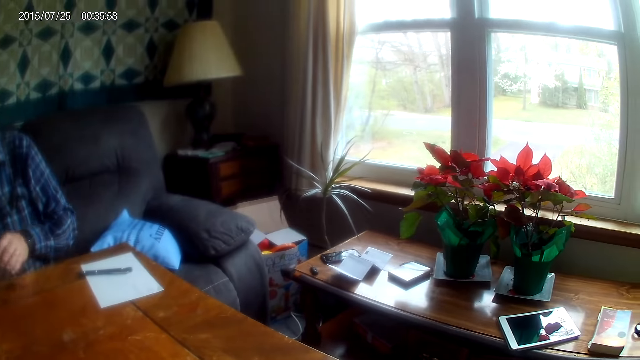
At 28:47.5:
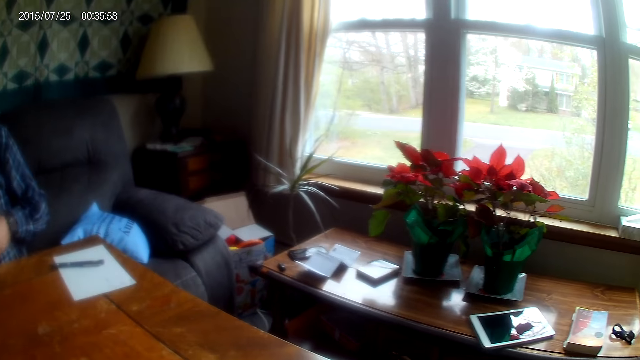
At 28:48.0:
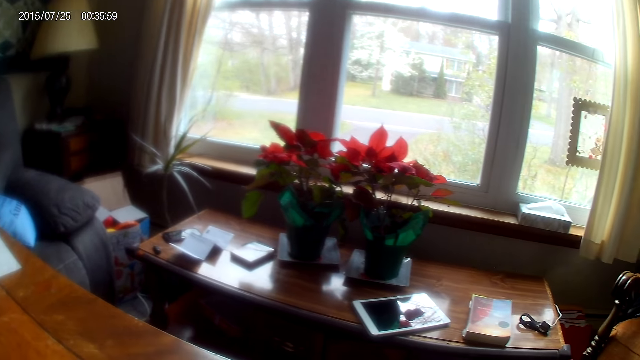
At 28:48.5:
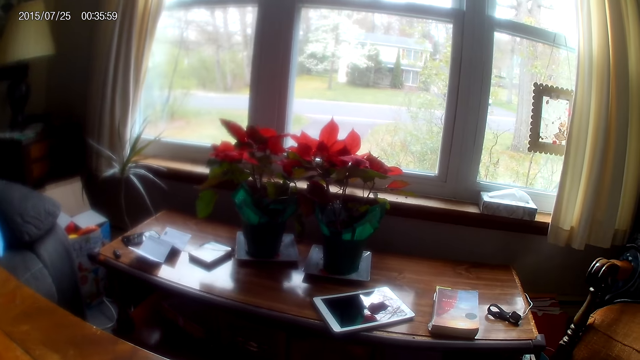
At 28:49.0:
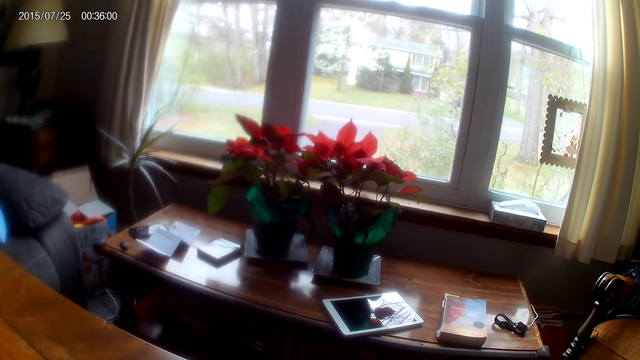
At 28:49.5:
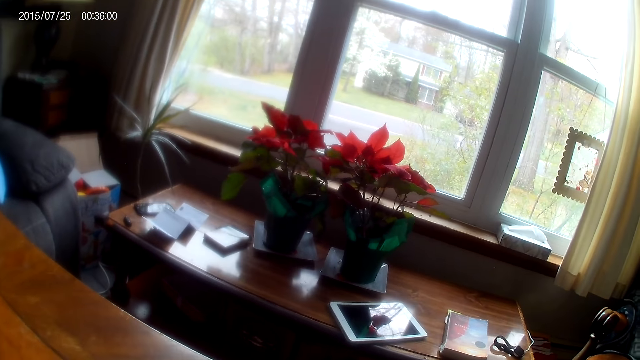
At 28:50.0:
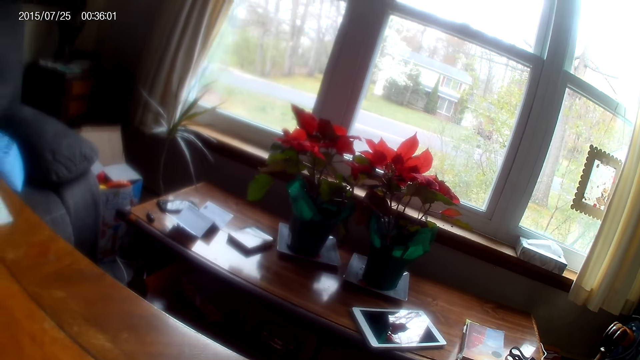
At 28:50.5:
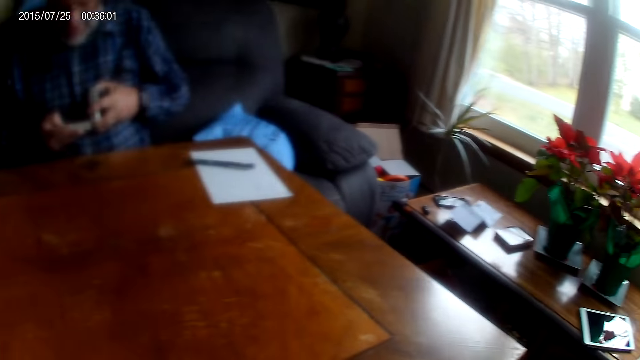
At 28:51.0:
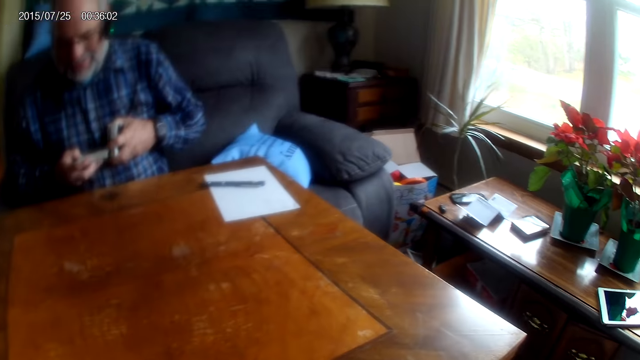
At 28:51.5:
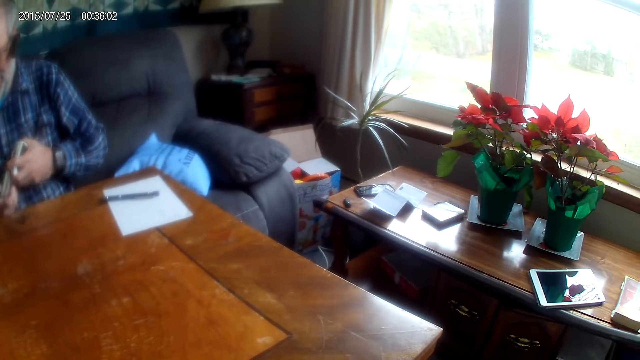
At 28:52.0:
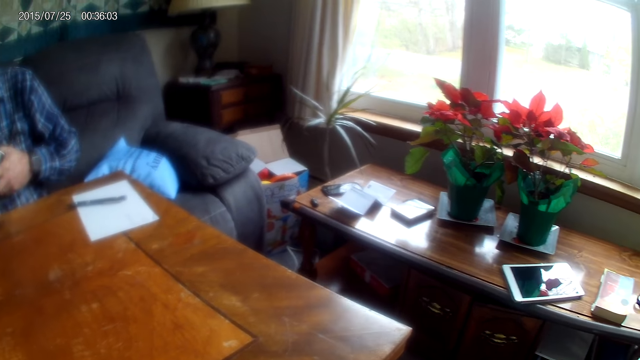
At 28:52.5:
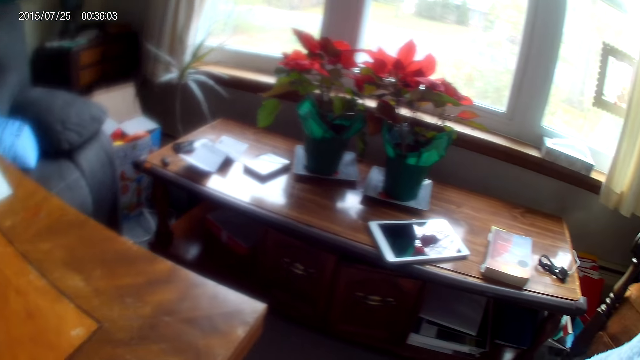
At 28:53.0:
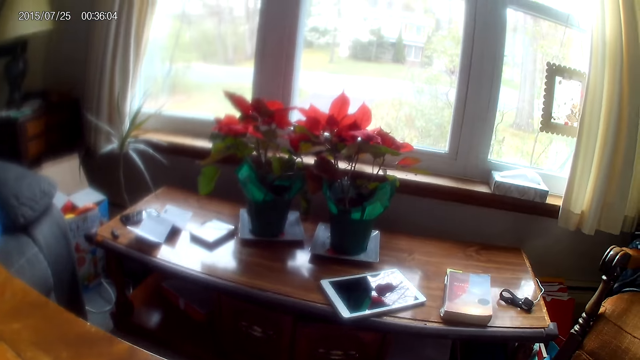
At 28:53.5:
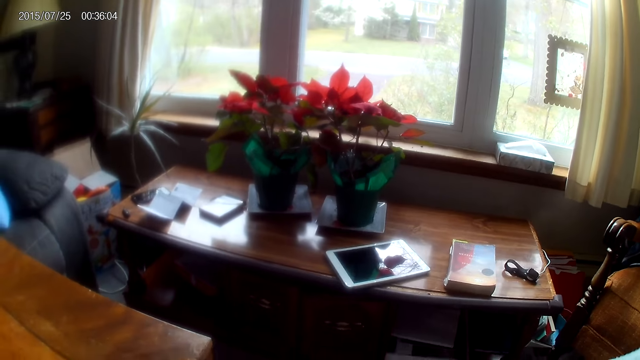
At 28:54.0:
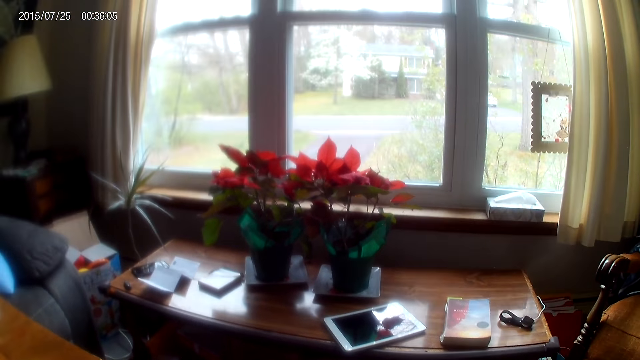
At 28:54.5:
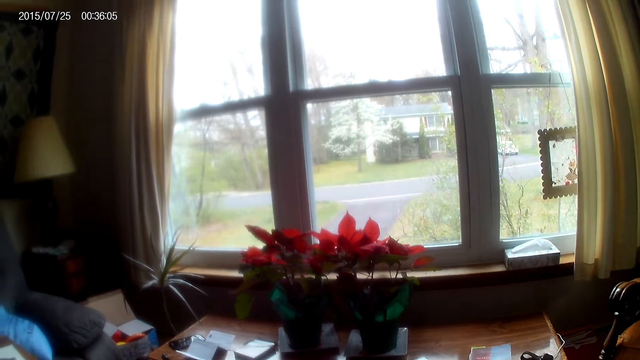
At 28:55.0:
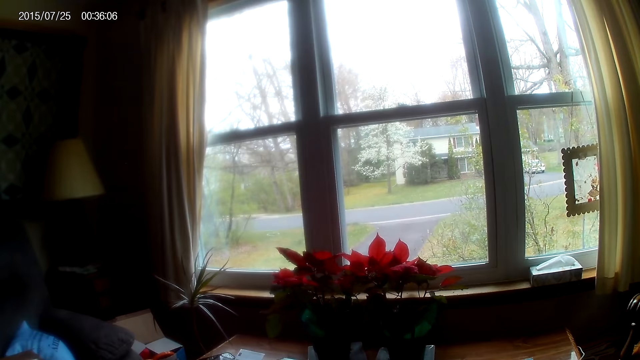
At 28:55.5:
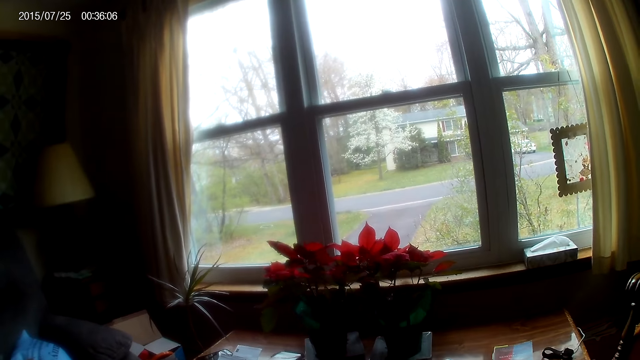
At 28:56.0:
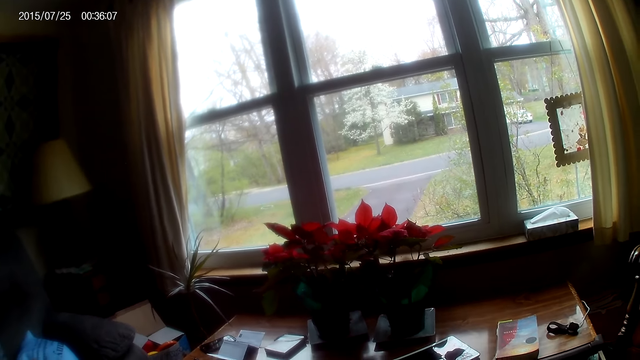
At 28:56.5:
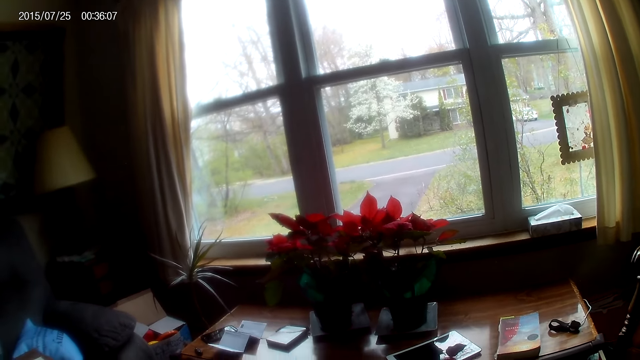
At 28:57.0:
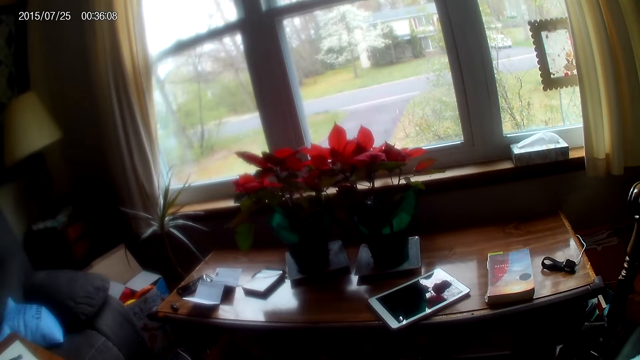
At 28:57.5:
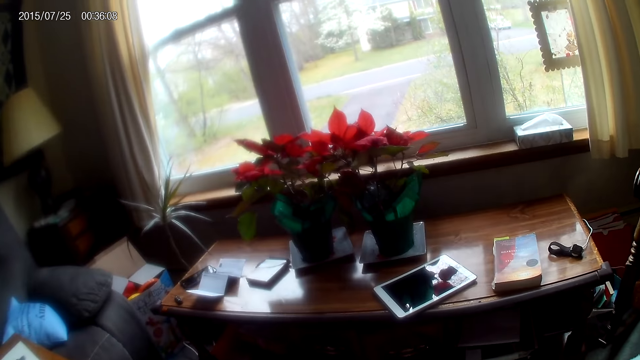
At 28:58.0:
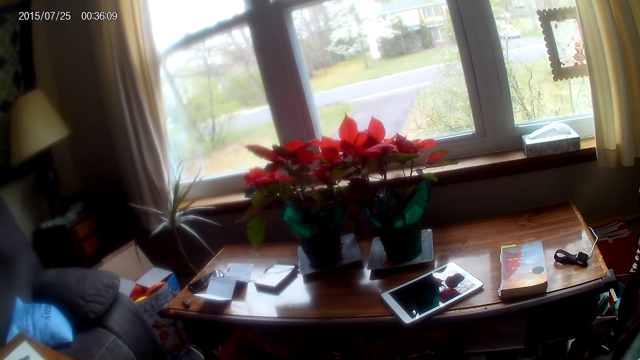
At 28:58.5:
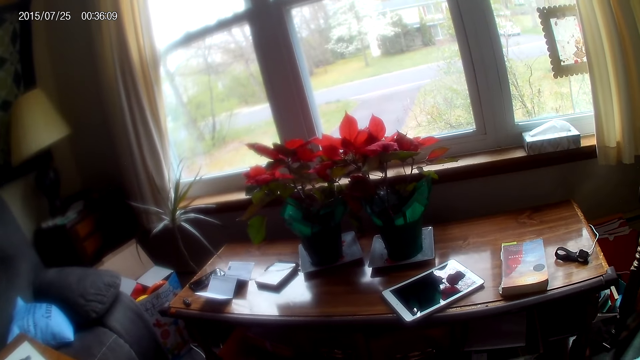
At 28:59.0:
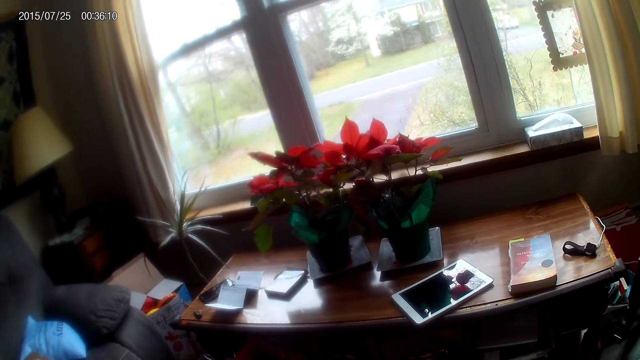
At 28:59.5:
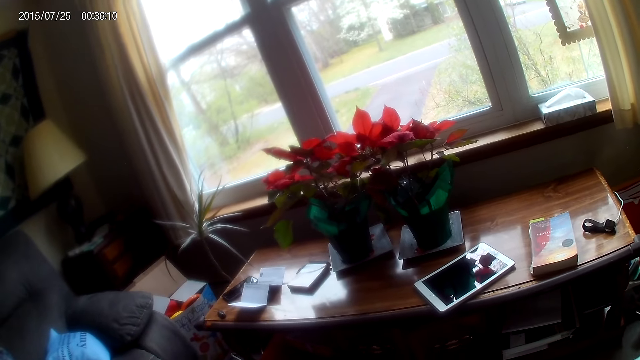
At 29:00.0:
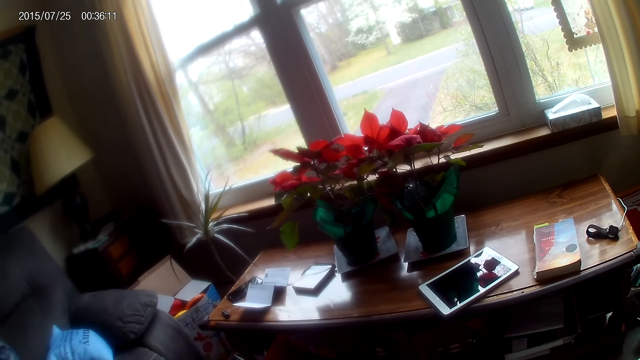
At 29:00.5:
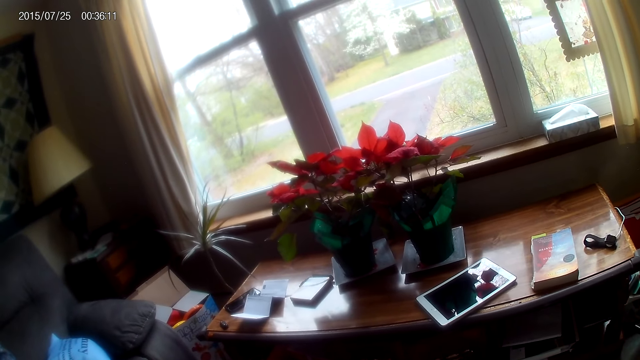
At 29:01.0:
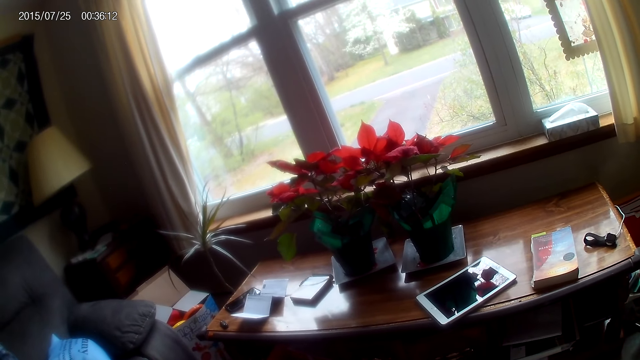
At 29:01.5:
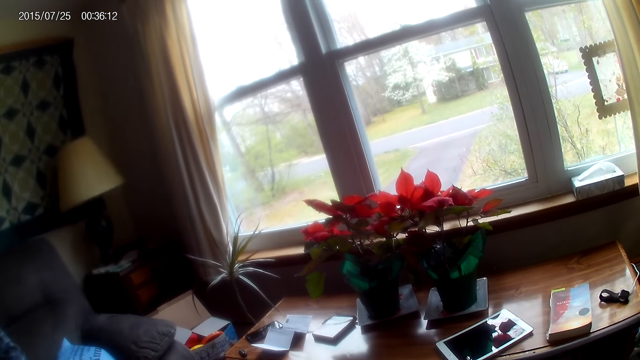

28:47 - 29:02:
A man picks cards from the table. The camera wearer looks around the room. They converse with the man. They look around the room. The man shuffles cards.

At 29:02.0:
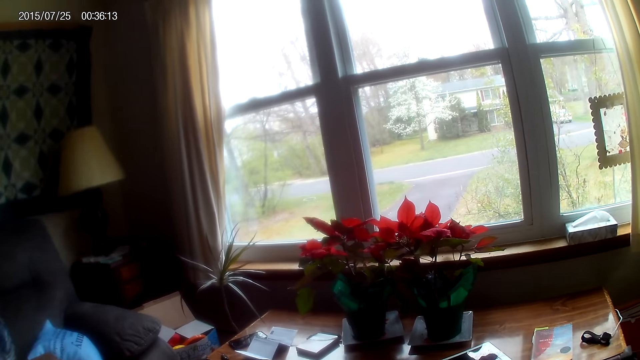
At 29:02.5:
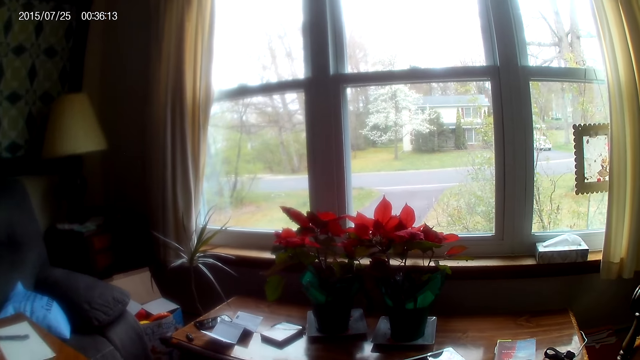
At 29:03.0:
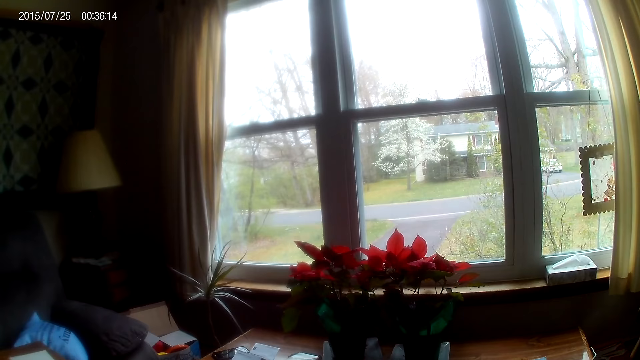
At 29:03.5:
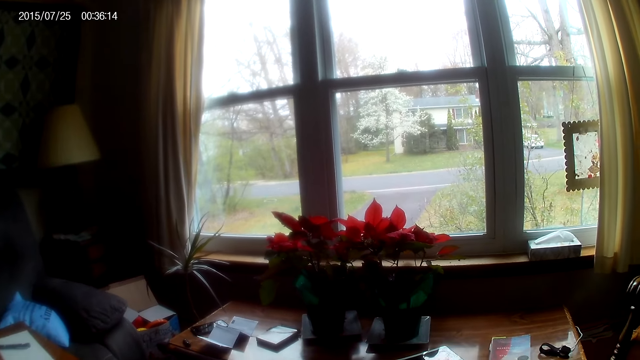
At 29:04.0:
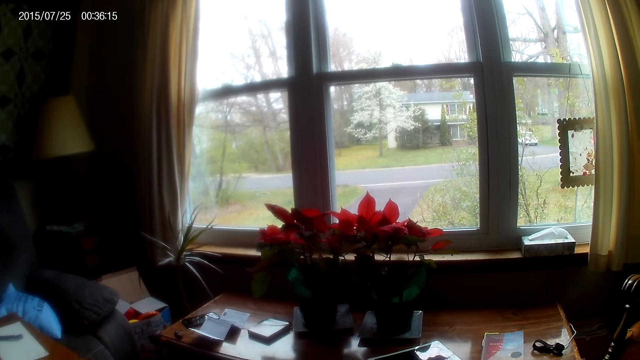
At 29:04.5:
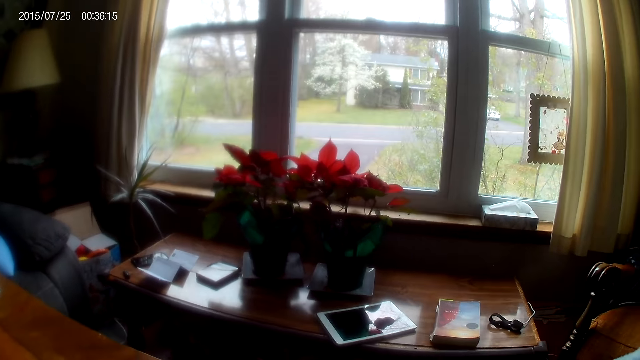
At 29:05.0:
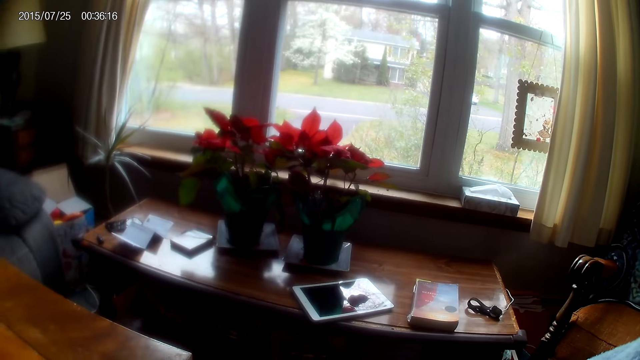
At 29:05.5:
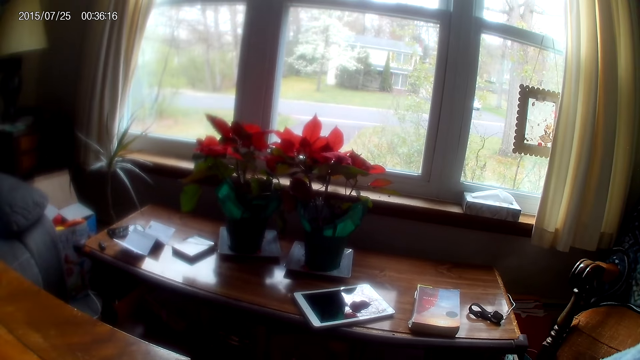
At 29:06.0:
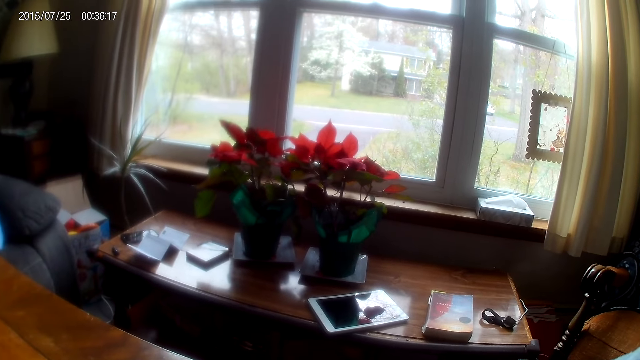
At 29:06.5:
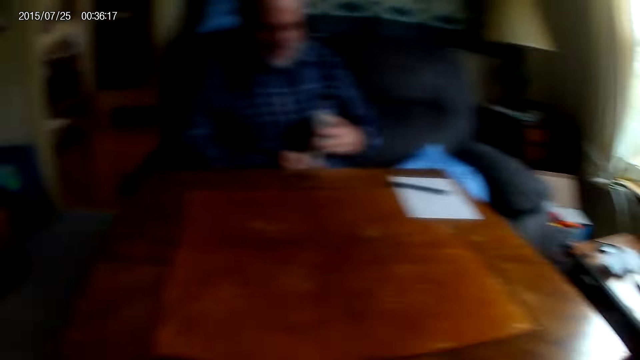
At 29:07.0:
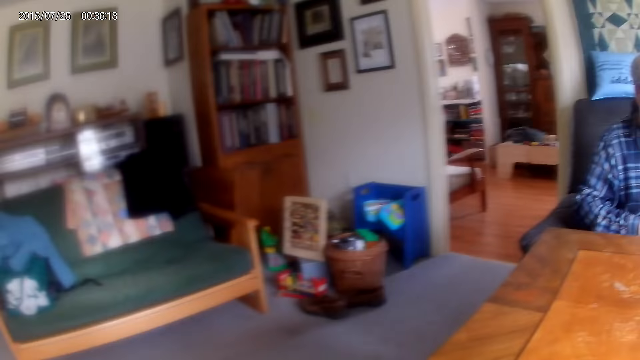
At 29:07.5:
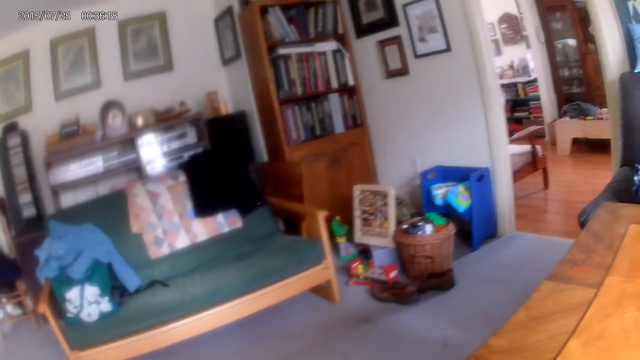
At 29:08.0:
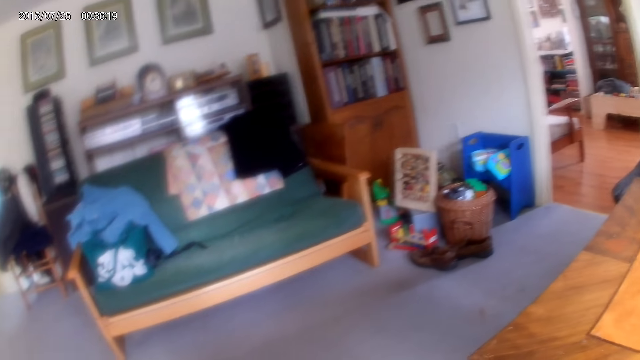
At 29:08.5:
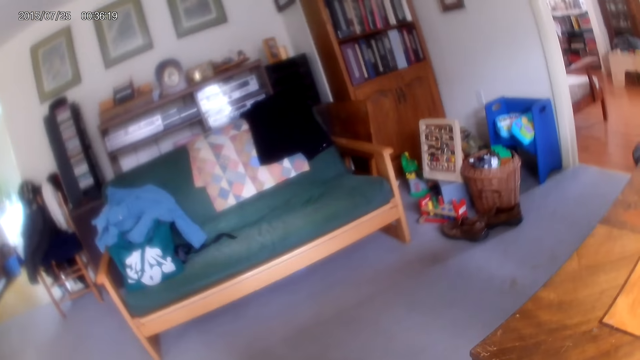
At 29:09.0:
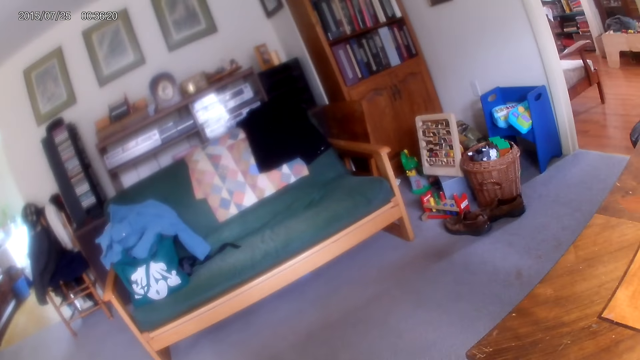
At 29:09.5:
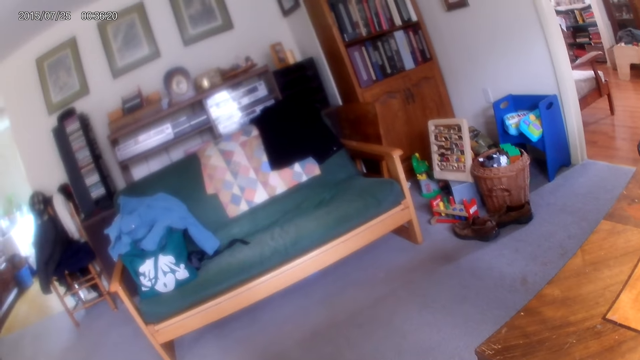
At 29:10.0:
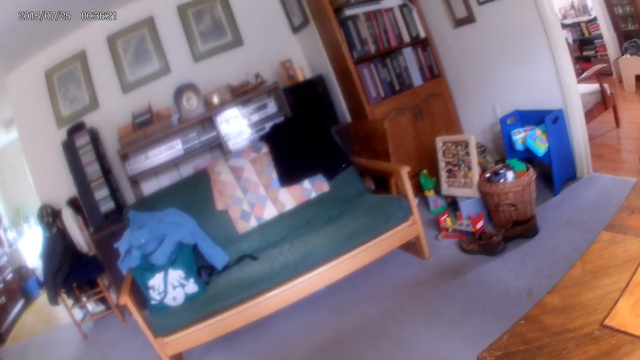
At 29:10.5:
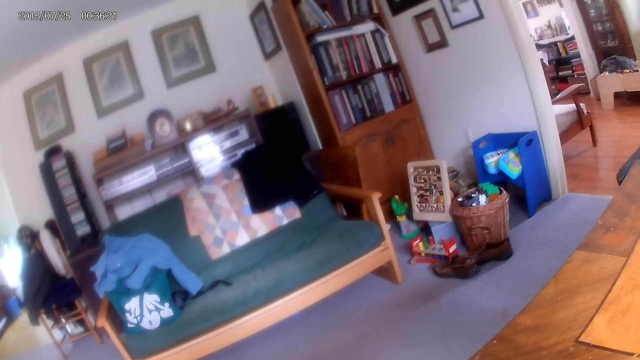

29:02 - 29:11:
The camera wearer looks around the room.
